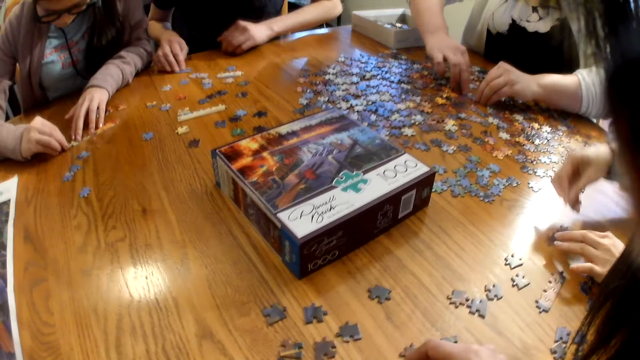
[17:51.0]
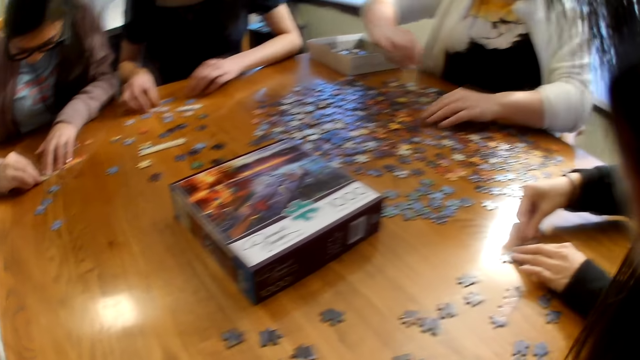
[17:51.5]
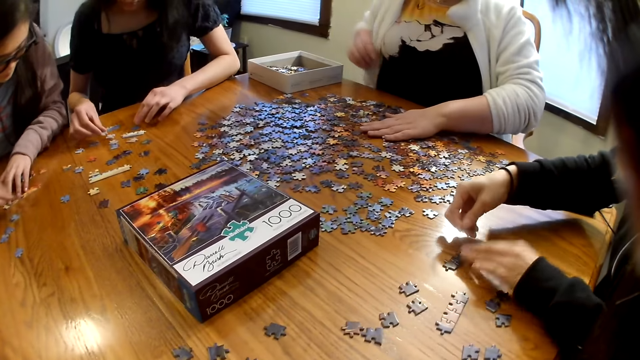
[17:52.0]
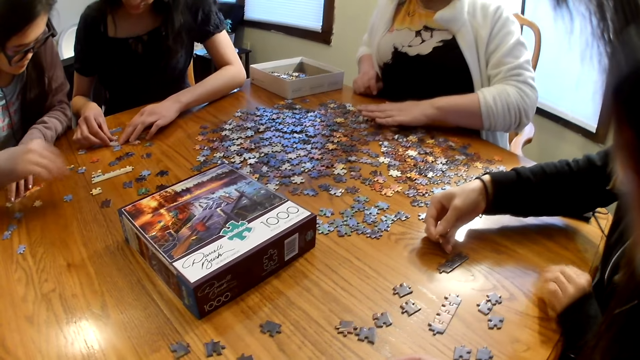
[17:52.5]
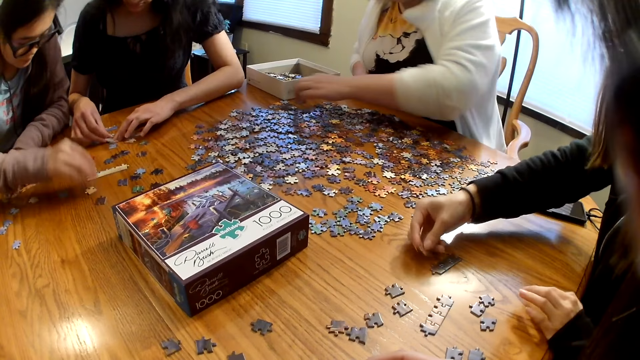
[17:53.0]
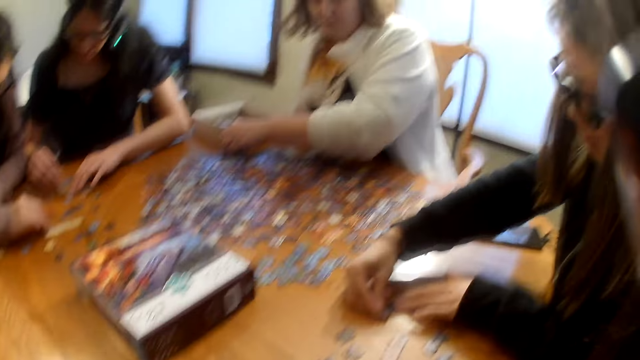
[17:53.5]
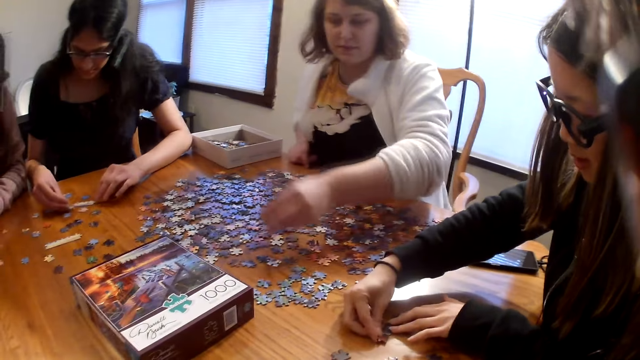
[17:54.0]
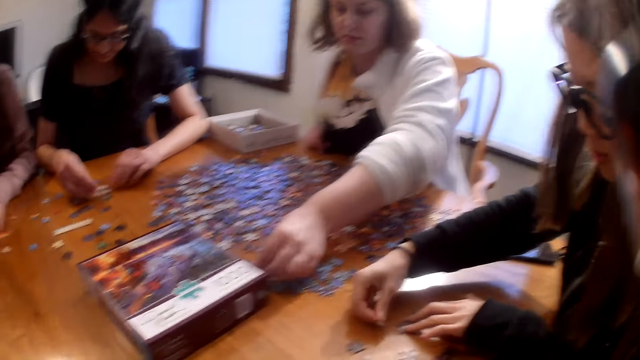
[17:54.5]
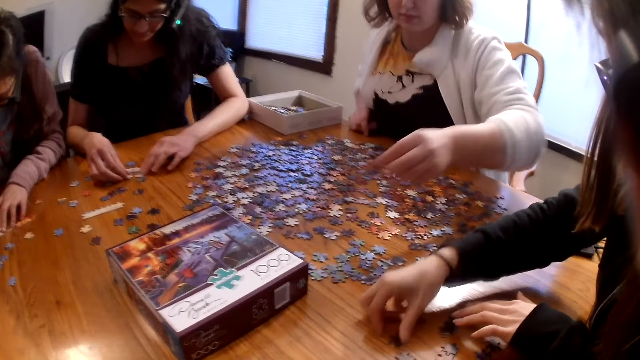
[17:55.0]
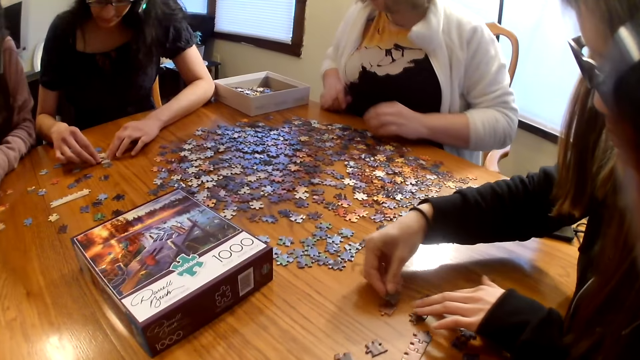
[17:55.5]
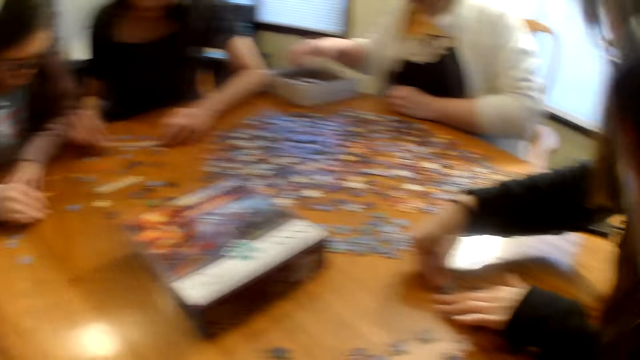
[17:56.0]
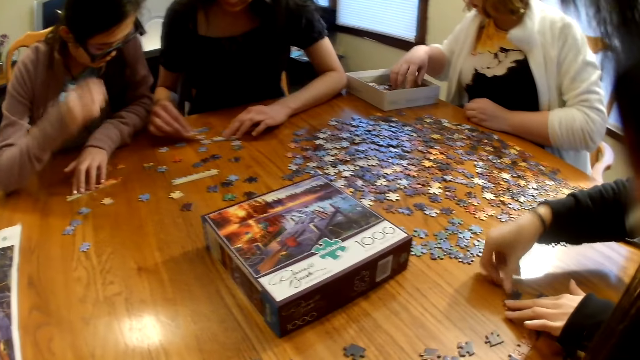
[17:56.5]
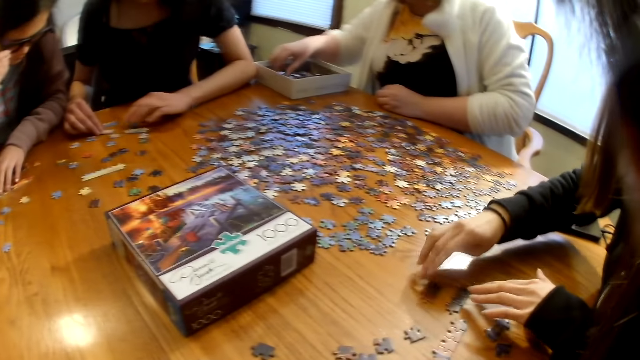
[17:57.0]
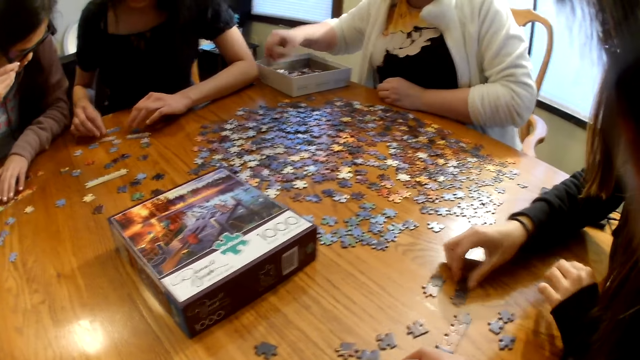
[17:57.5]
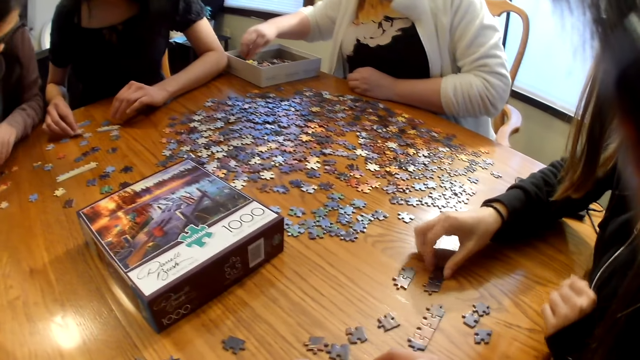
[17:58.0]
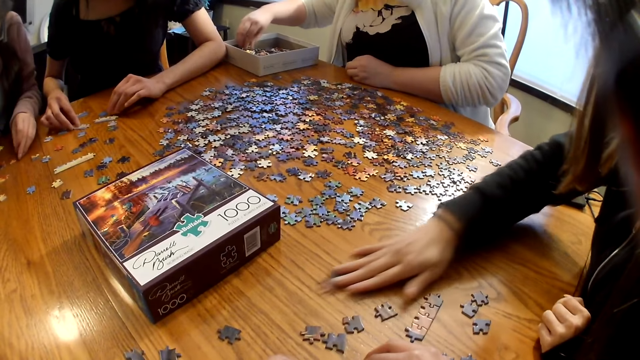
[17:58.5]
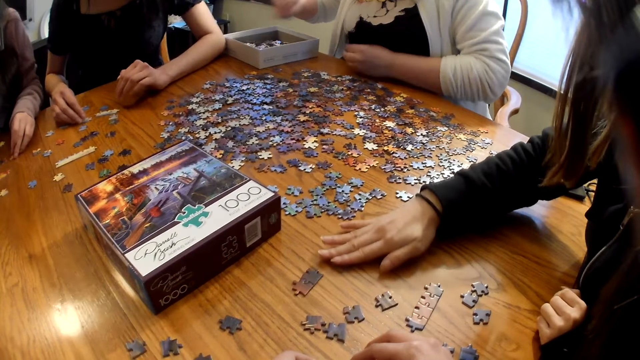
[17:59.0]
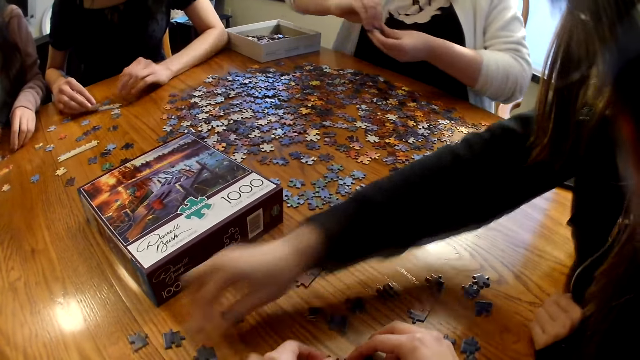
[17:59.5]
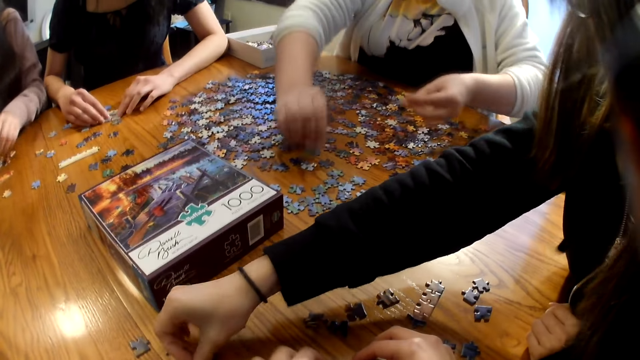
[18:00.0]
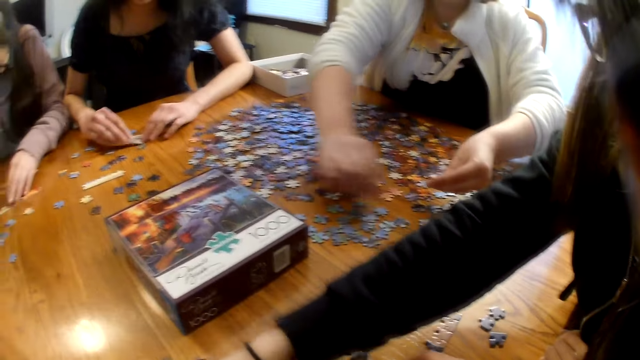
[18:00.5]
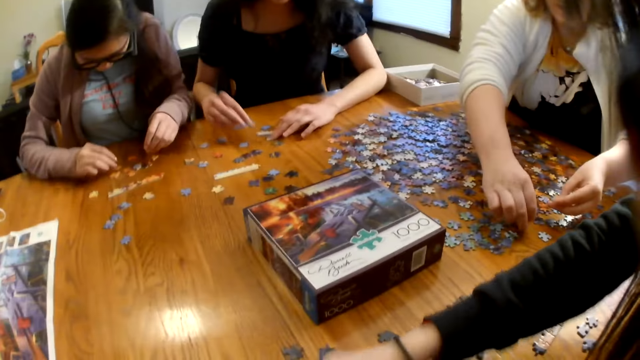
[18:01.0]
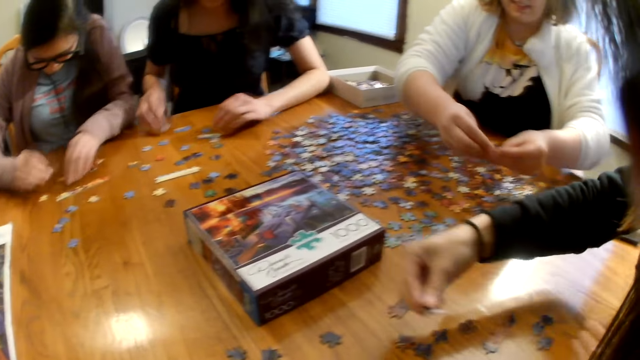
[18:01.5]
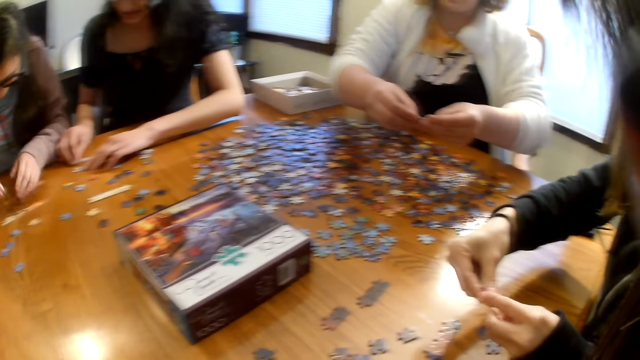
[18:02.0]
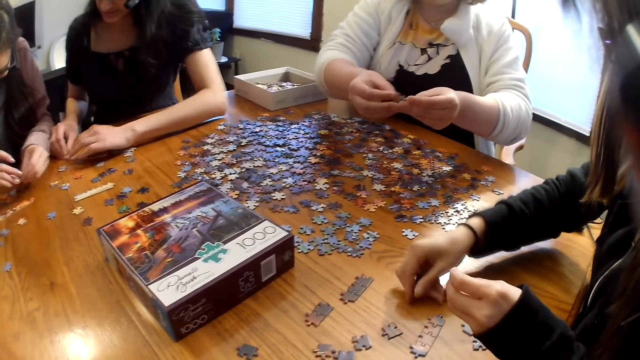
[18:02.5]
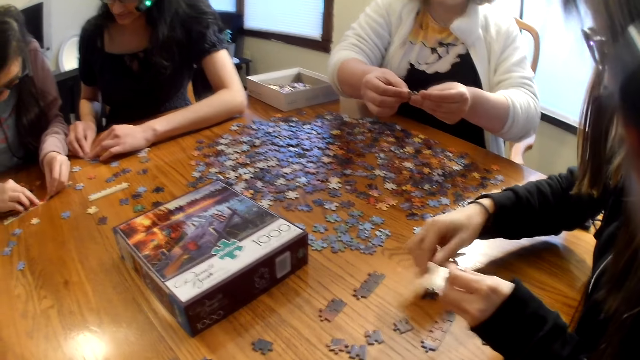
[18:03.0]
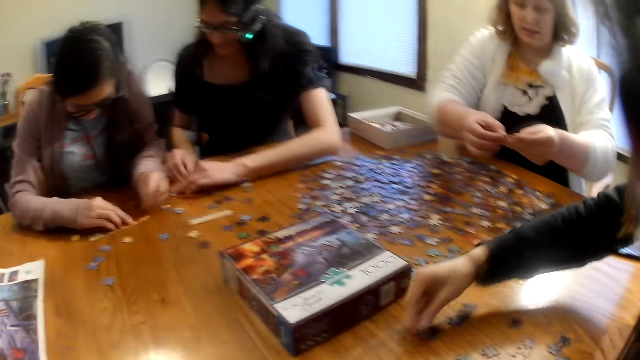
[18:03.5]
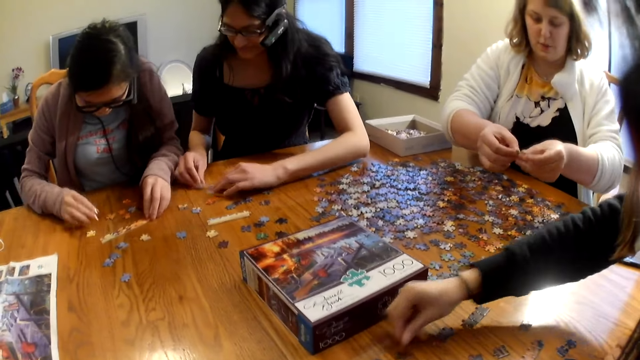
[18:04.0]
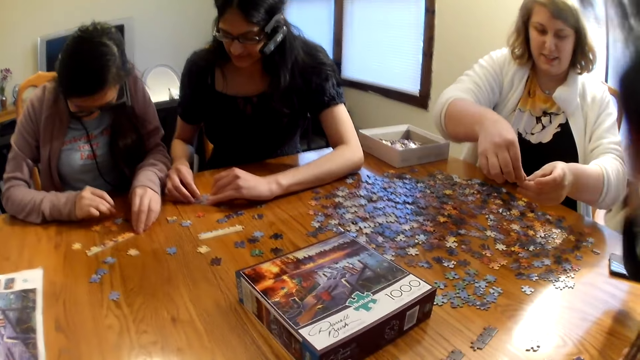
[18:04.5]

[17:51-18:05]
A woman picks the piece from the table. She joins the pieces on the table. Another woman joins the pieces on the table. The first woman picks the piece from the table. A third woman joins the pieces on the table. The first woman places the piece on the table.

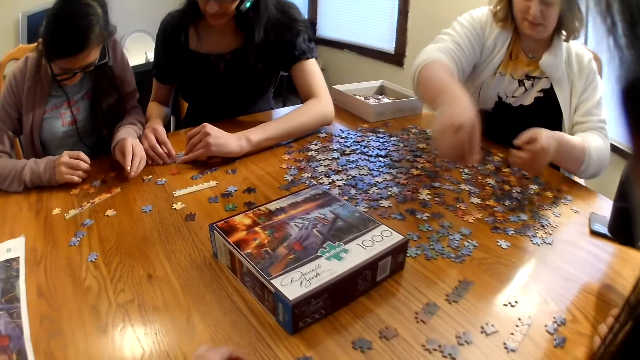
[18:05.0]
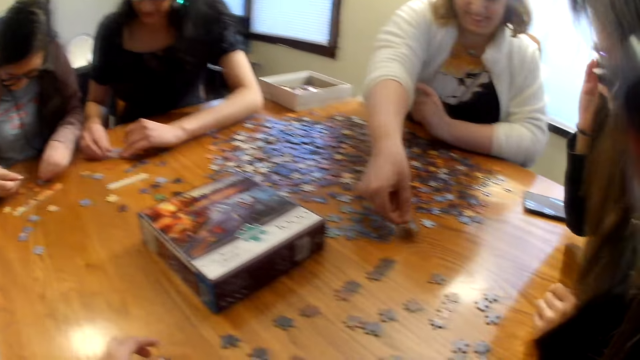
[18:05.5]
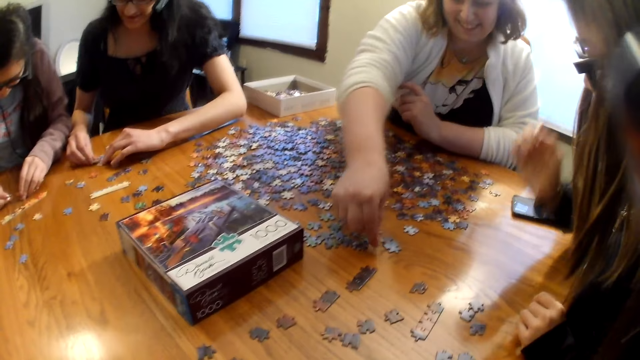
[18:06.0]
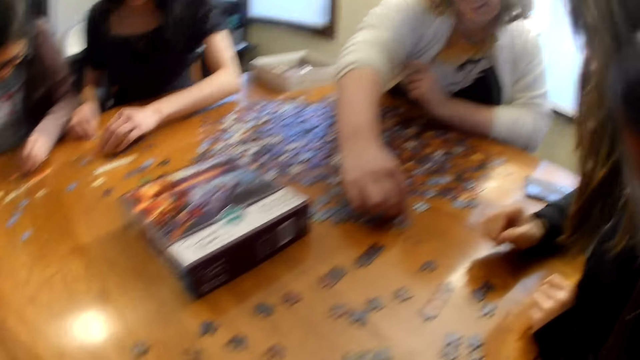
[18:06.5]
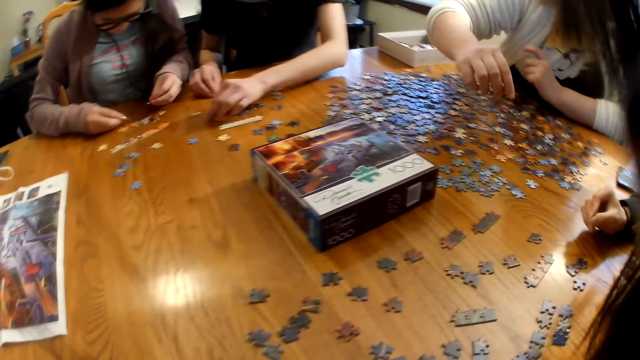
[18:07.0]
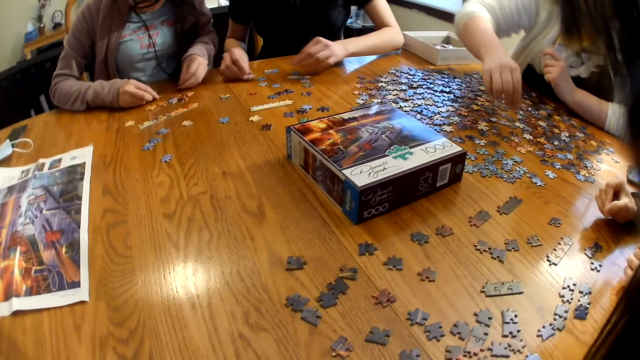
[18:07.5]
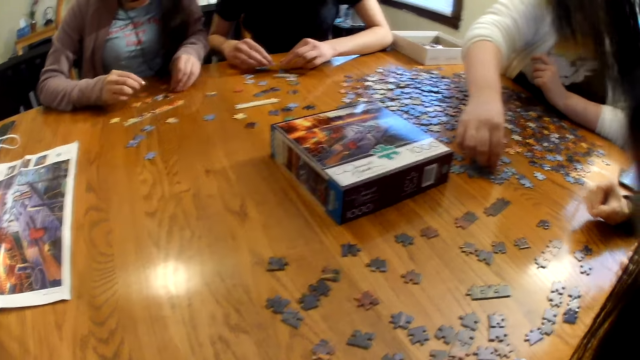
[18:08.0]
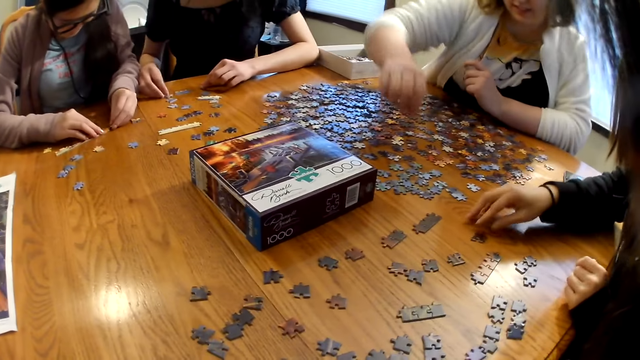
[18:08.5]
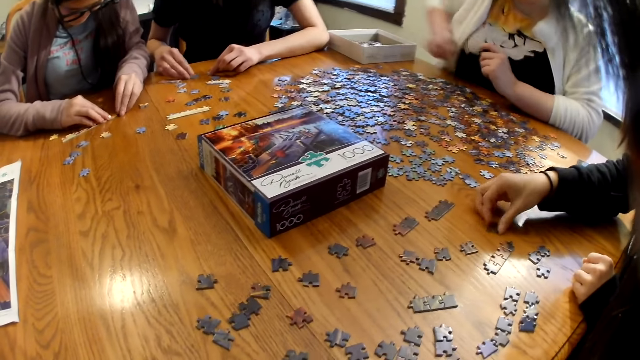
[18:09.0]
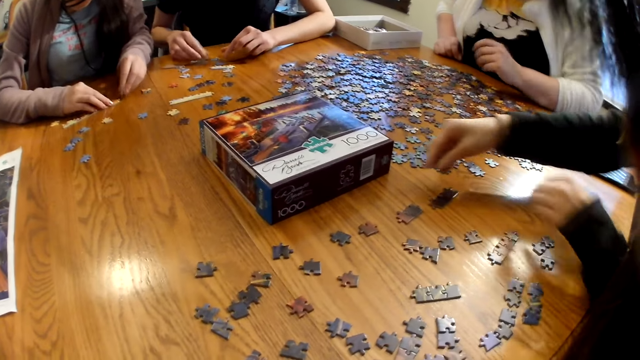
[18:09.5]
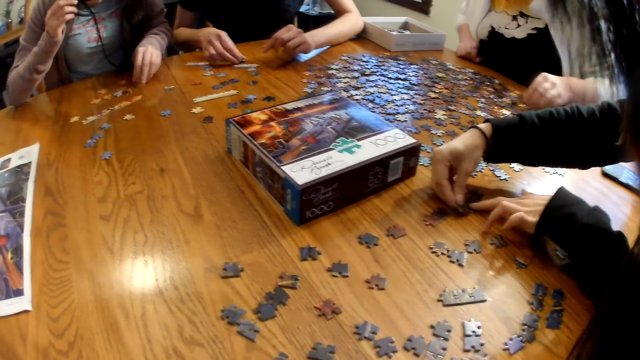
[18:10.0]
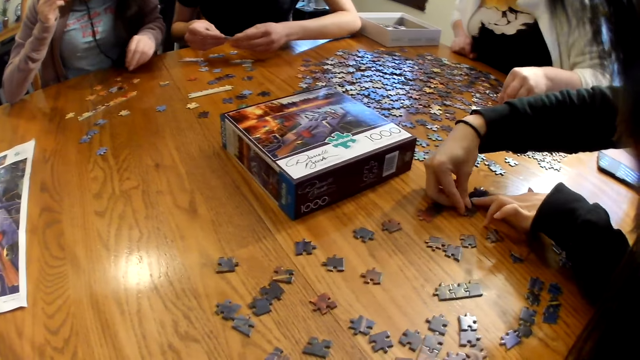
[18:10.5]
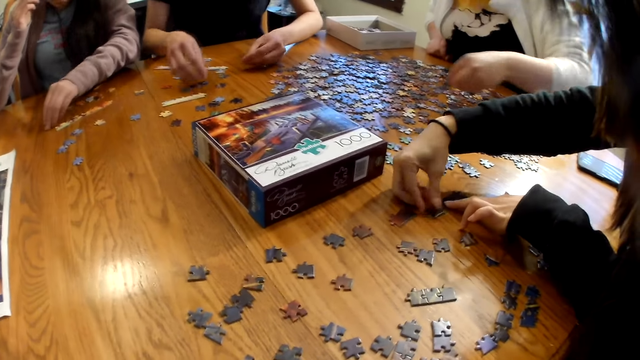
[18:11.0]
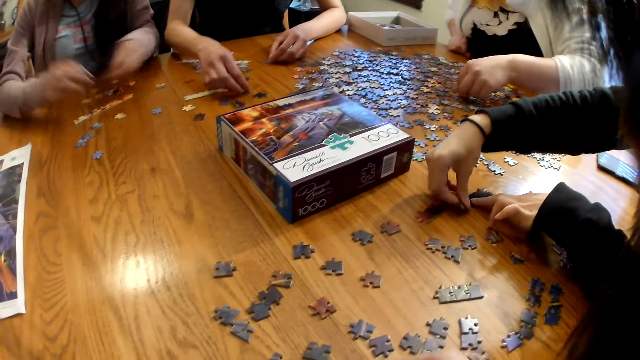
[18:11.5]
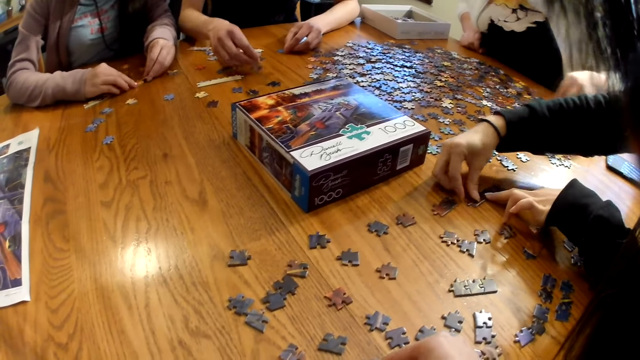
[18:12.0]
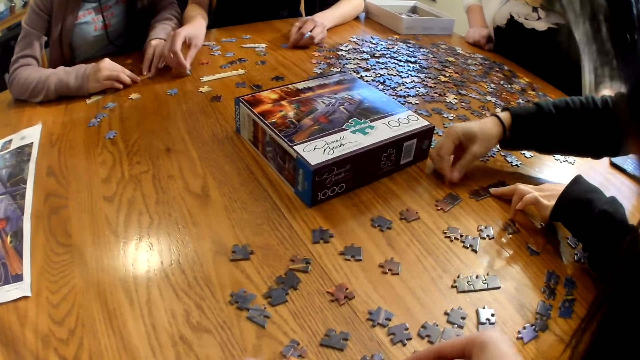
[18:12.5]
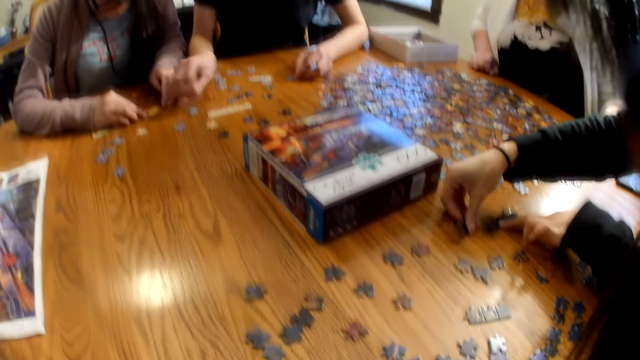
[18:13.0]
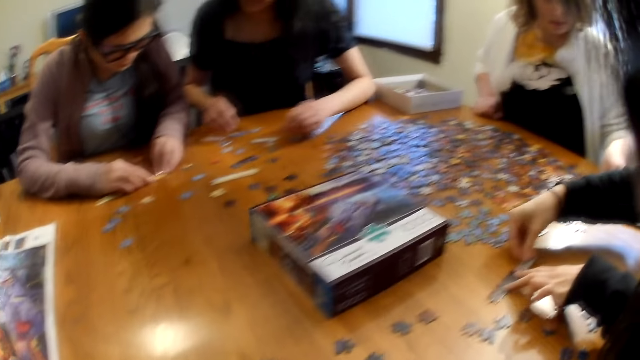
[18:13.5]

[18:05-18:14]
A woman places the piece on the table. The camera wearer speaks. The woman places the piece on the table. Another woman joins the pieces on the table.
